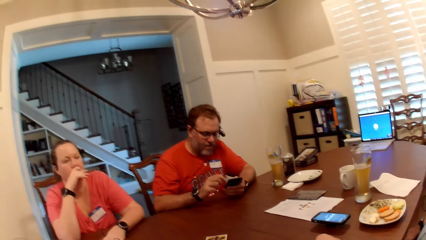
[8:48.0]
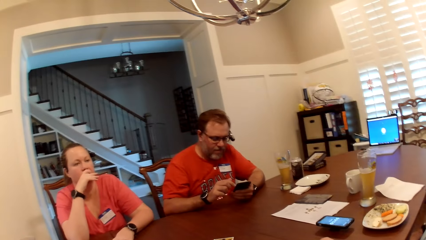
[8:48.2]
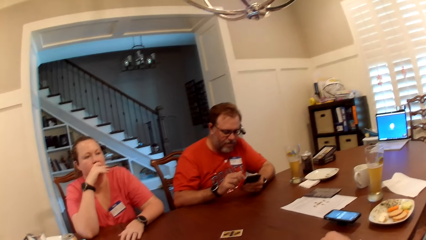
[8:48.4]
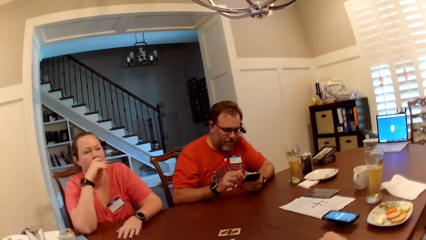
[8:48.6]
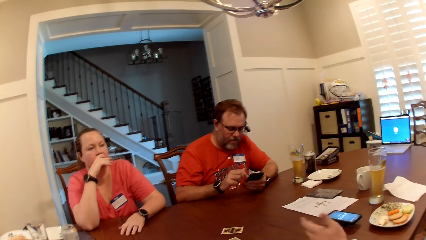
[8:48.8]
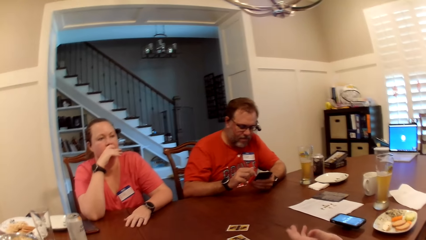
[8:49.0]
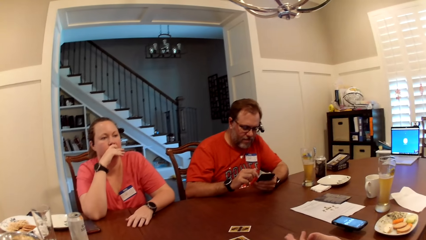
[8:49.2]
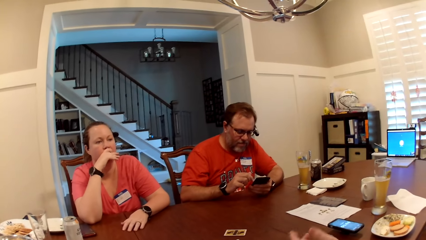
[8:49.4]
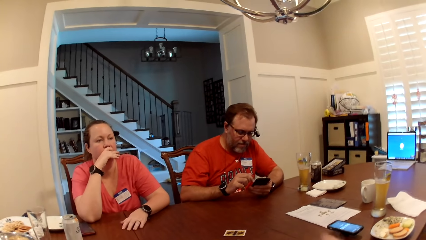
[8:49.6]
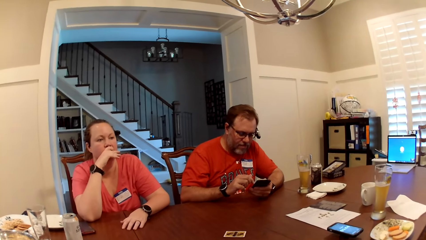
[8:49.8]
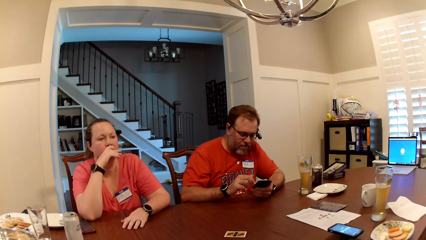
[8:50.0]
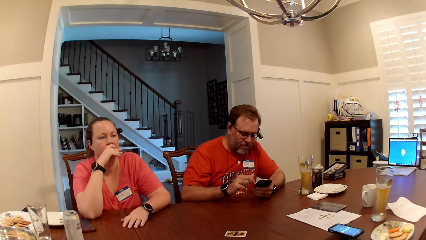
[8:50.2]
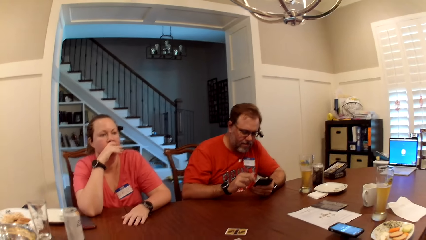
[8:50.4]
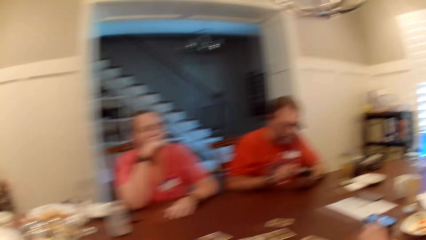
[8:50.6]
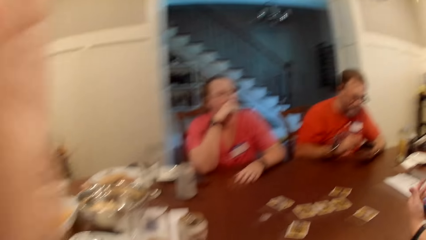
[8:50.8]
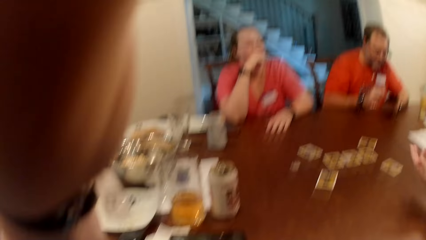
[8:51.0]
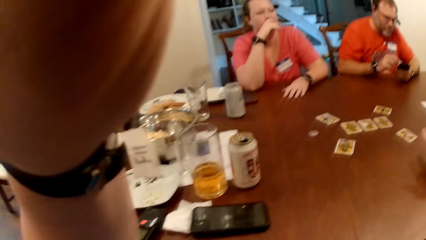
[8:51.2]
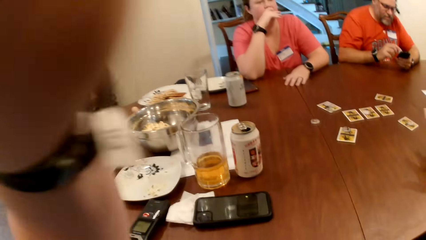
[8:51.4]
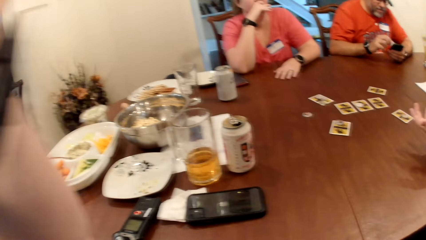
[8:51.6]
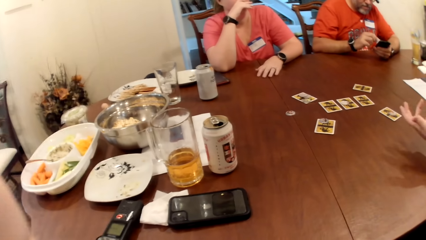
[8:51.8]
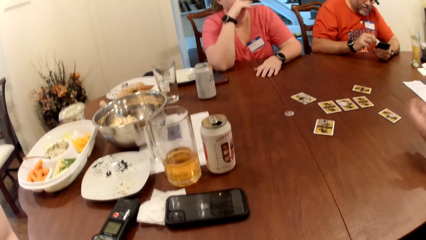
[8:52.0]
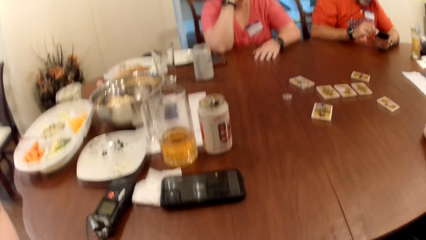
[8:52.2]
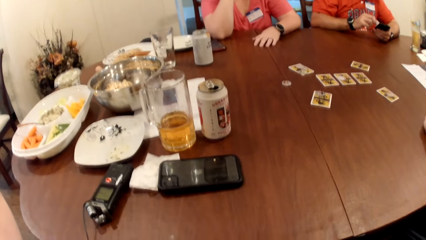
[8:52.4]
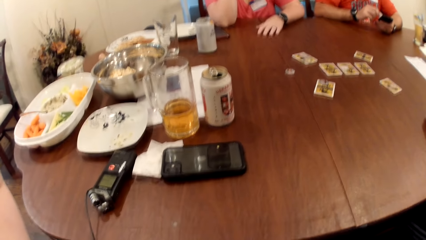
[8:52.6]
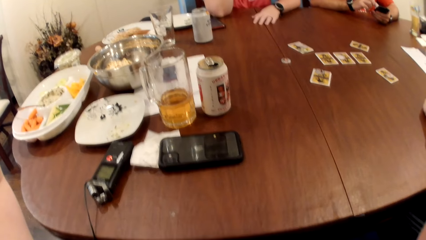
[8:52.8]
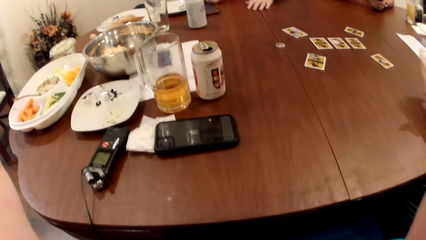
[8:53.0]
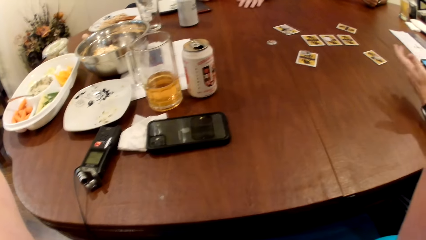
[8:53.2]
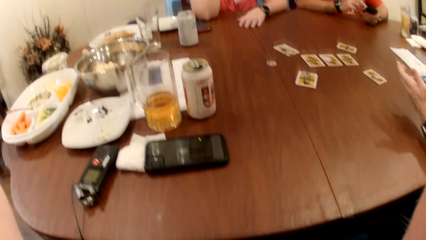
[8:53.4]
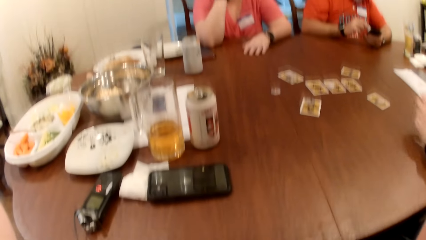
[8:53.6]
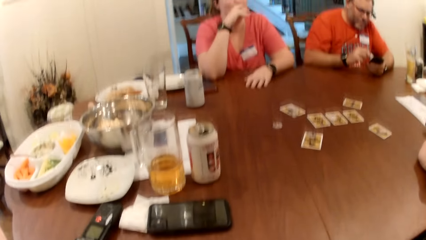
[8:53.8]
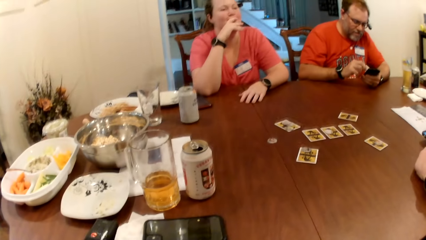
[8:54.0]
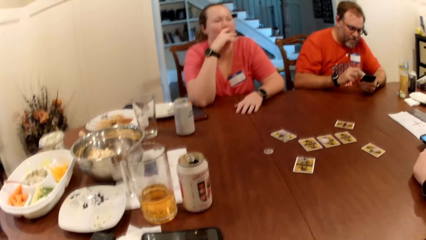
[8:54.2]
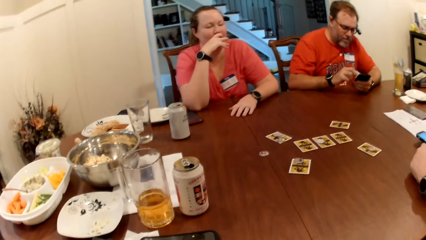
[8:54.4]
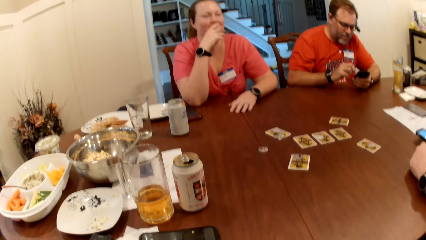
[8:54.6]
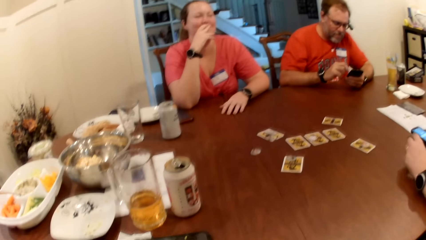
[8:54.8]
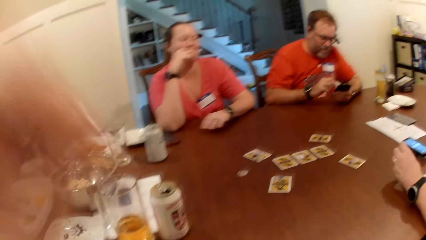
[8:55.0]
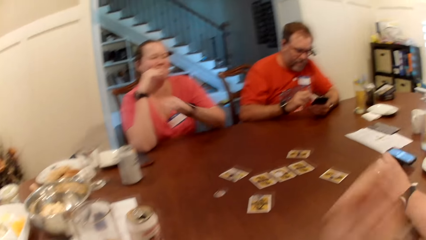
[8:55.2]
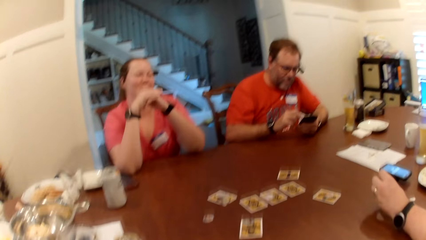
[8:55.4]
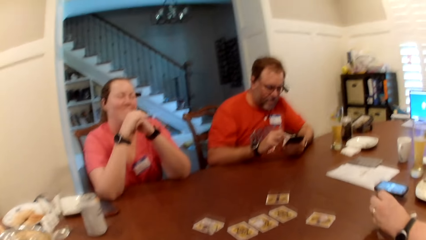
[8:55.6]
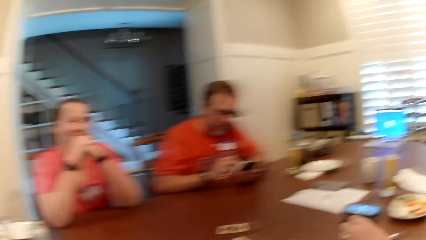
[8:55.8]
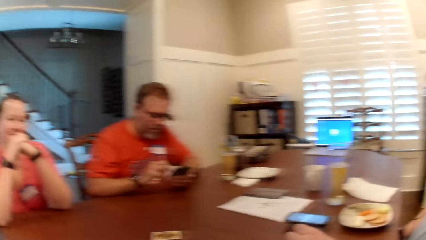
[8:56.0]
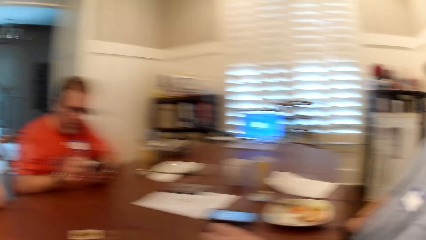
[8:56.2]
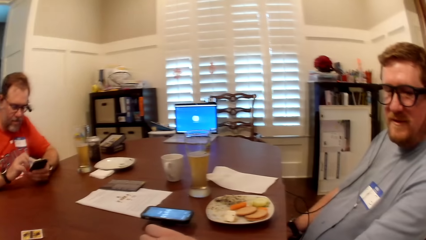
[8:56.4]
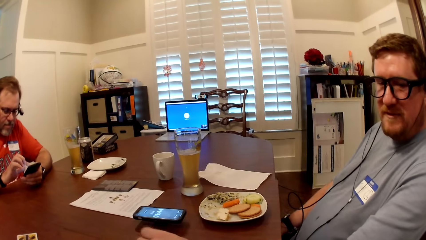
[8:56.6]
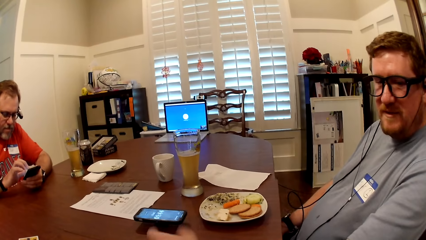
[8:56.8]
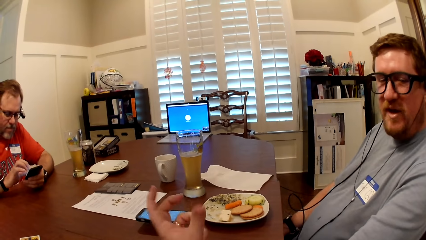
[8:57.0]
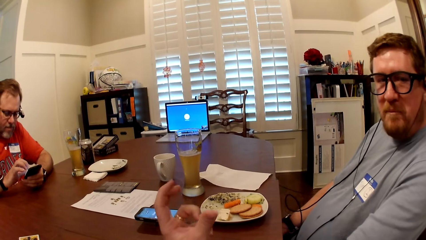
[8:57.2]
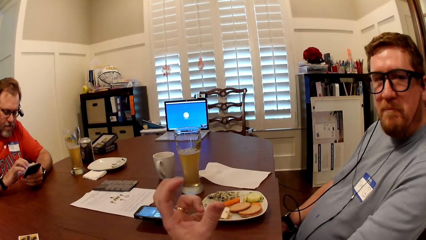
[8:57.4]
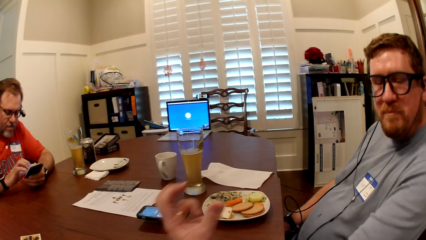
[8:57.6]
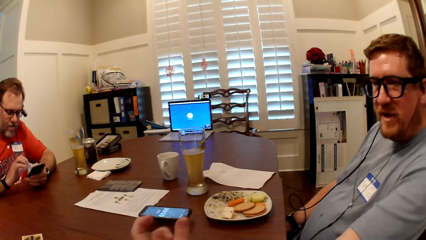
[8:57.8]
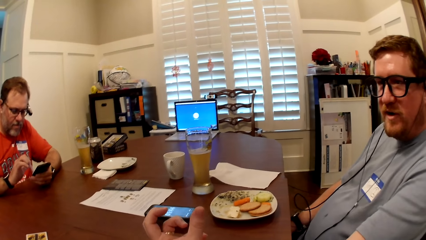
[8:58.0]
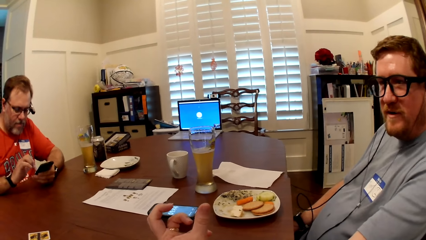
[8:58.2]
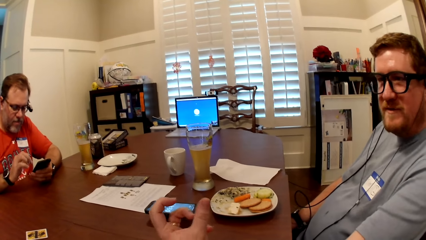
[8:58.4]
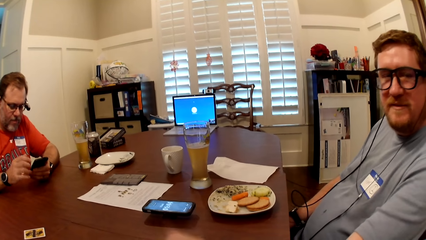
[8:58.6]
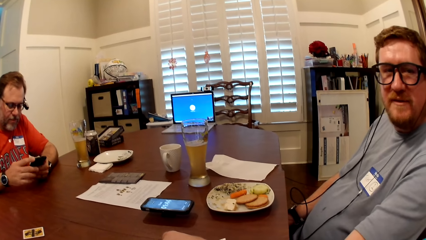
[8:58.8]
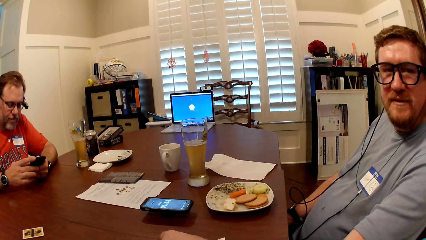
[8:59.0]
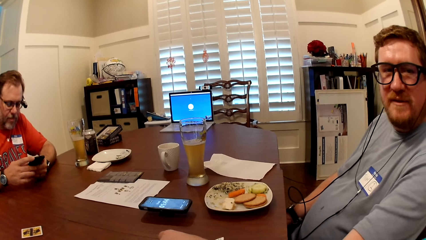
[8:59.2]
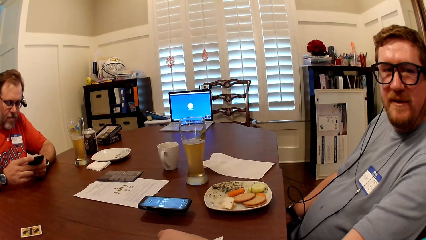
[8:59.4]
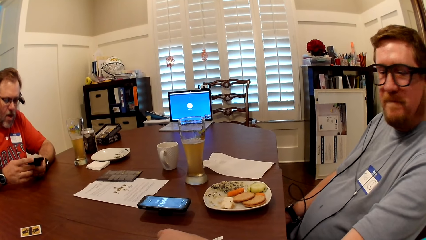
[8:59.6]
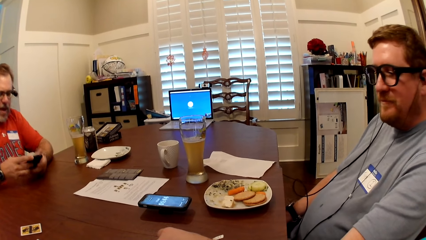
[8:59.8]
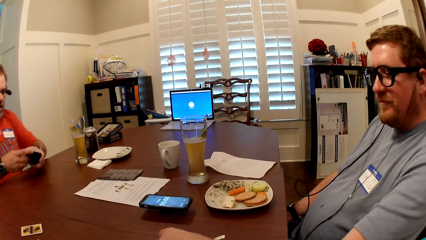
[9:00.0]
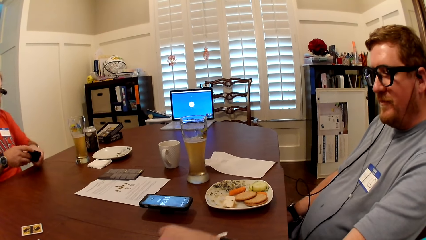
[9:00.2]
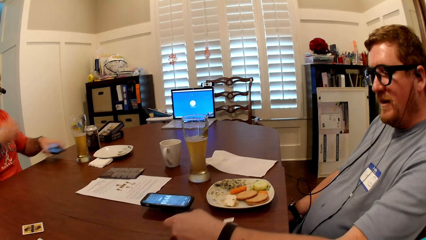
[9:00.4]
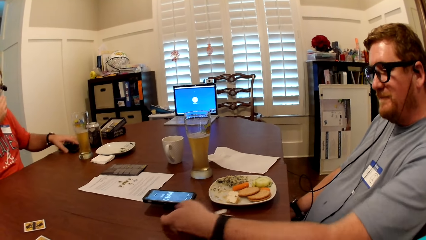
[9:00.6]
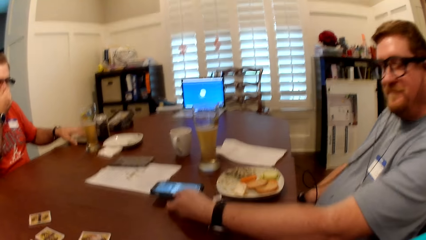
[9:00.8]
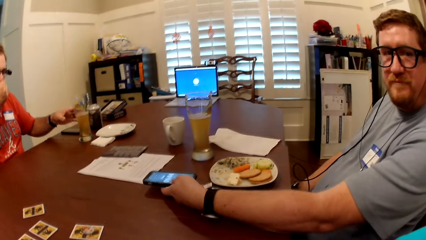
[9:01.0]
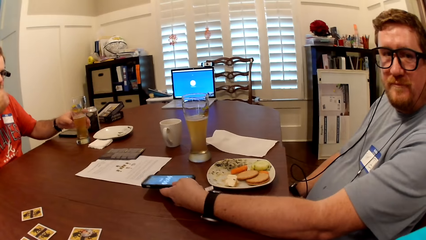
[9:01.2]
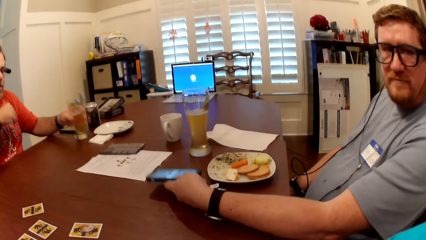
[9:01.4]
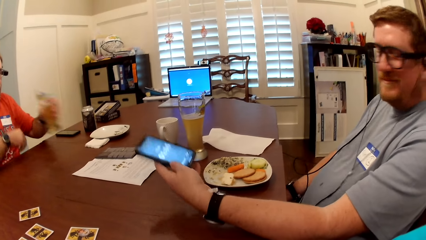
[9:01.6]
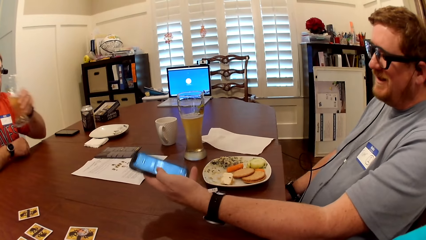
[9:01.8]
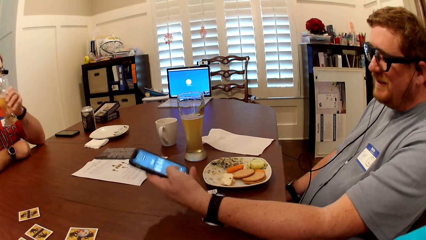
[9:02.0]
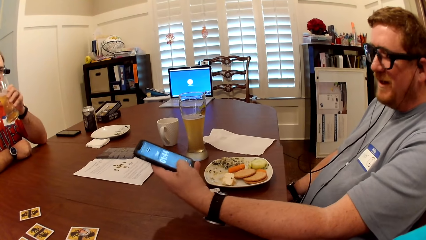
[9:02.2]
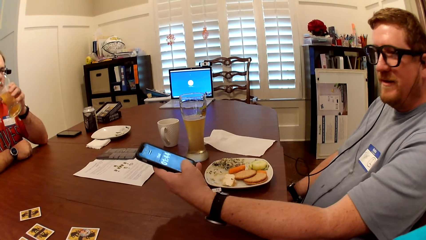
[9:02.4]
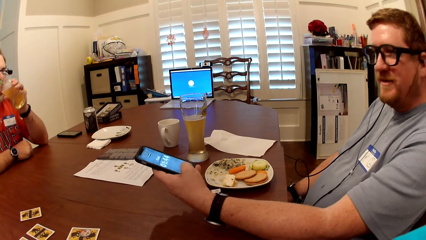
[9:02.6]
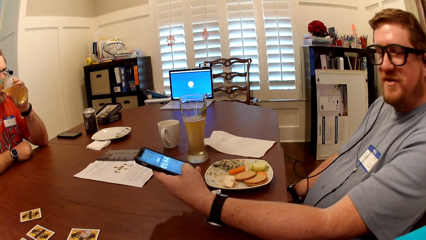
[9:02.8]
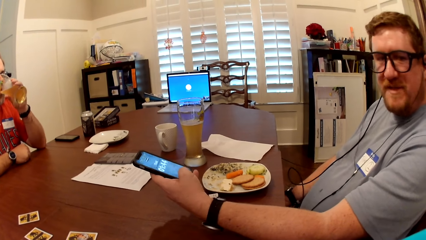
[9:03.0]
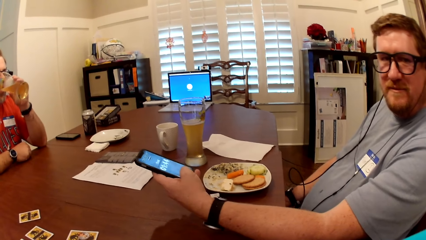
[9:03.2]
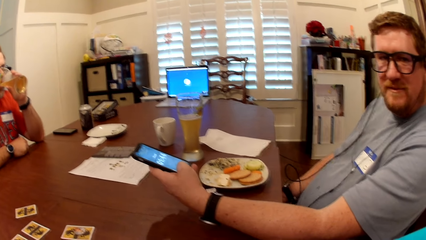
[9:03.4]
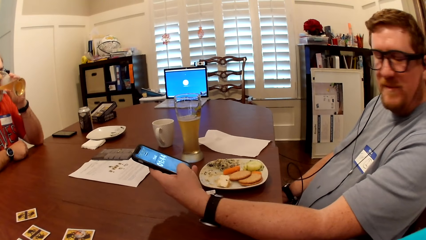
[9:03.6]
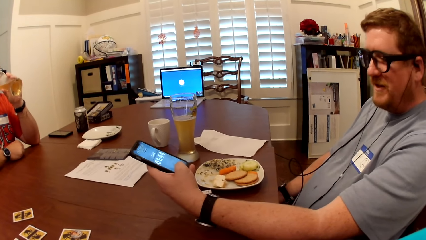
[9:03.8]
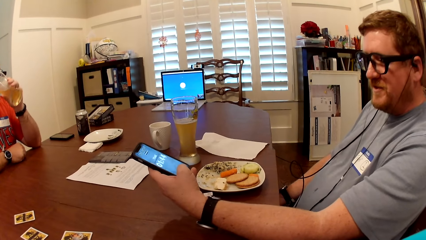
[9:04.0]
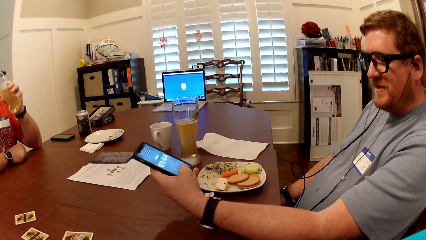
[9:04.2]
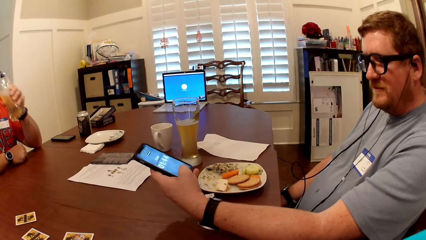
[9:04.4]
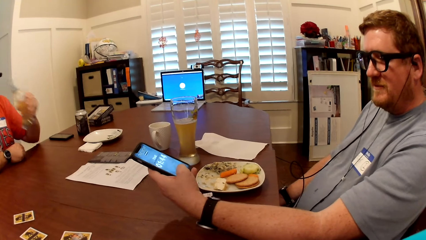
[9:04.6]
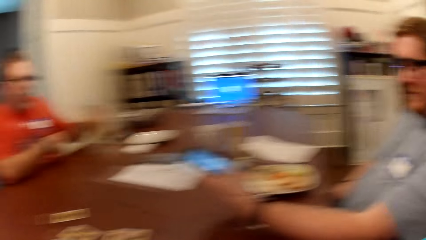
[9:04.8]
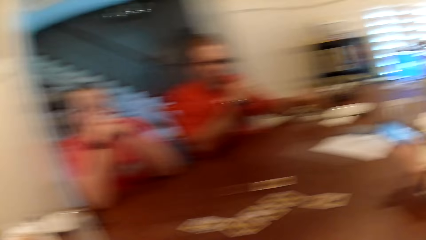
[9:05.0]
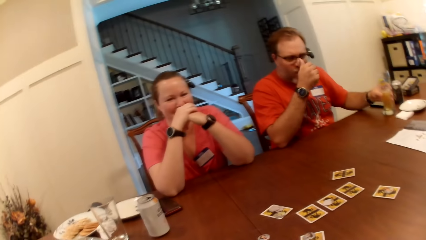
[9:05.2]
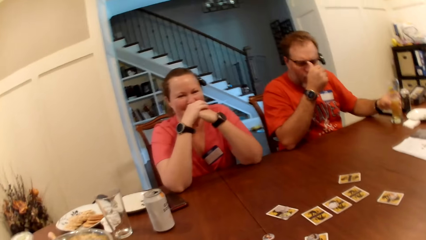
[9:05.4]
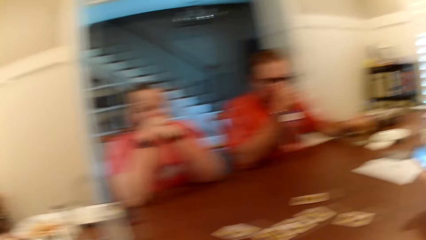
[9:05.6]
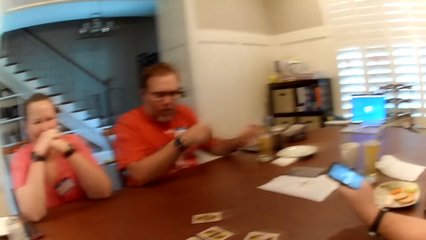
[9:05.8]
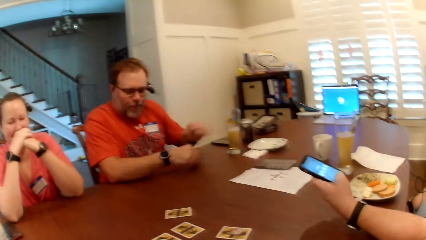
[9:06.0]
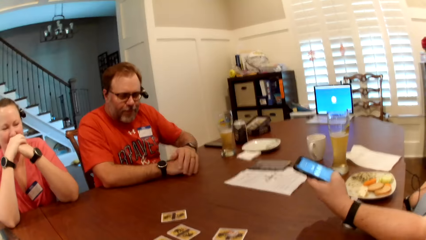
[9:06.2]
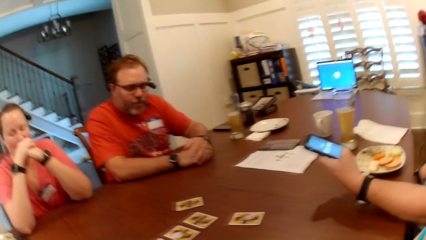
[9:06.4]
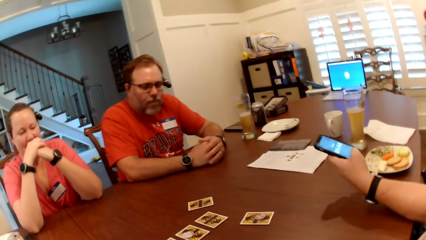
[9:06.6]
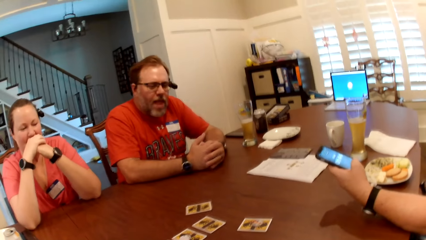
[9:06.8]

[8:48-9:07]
The camera wearer interacts with a man. Another man drops a phone. The first man picks a phone on the table with his left hand. The other man picks the phone on the table with his left hand and picks a cup of beer on the table with his left hand. The first man operates the phone. The other man drinks the beer in the cup in his left hand. The camera wearer interacts. The other man drops the cup on the table with his left hand.
